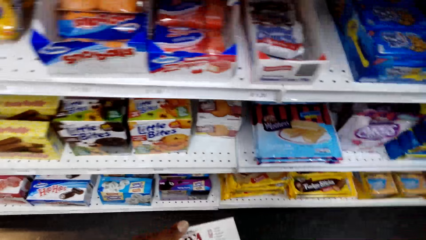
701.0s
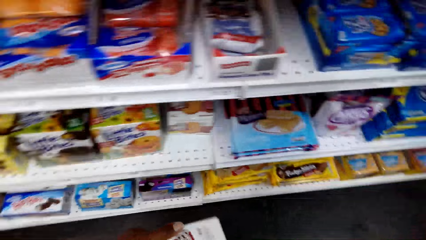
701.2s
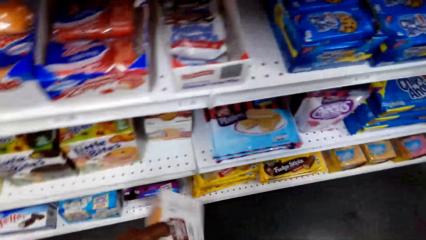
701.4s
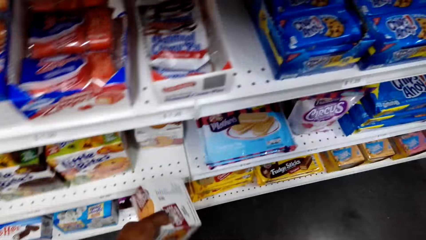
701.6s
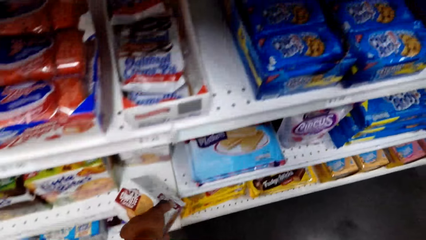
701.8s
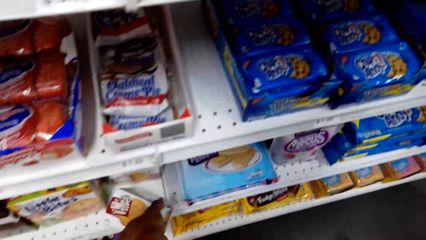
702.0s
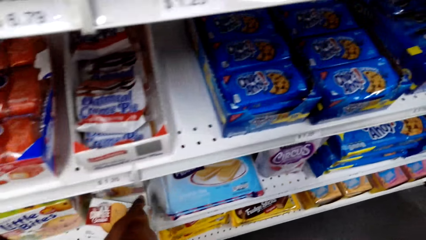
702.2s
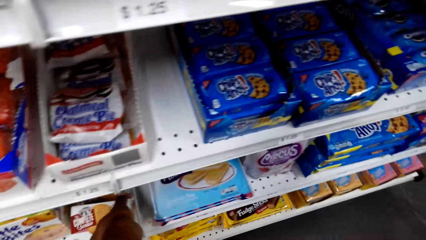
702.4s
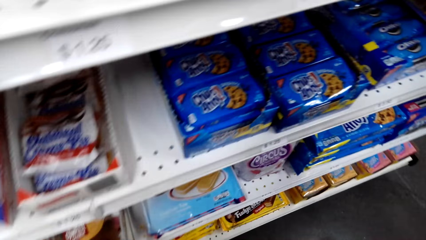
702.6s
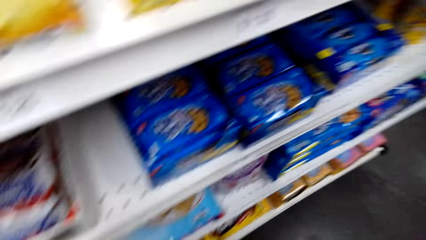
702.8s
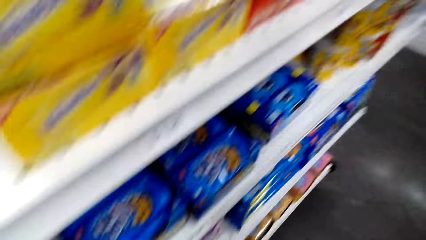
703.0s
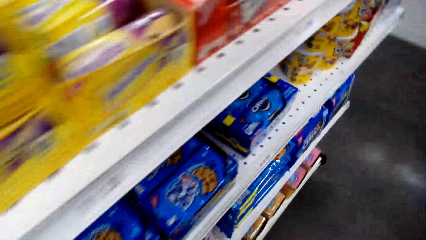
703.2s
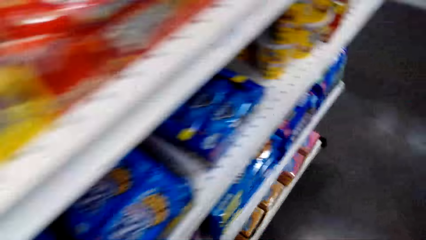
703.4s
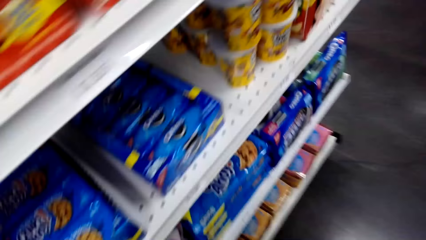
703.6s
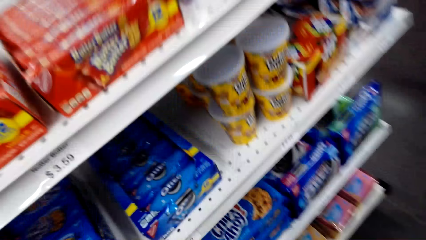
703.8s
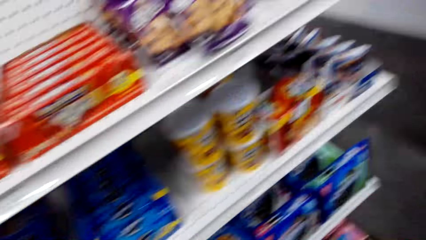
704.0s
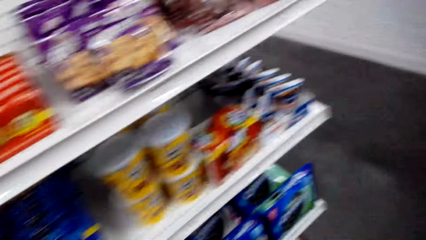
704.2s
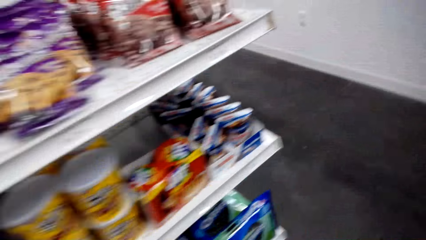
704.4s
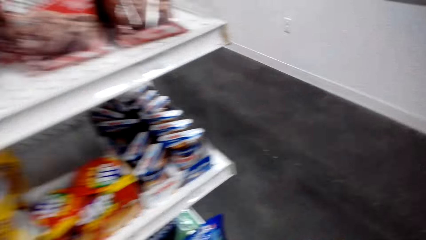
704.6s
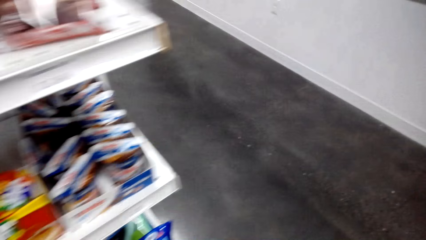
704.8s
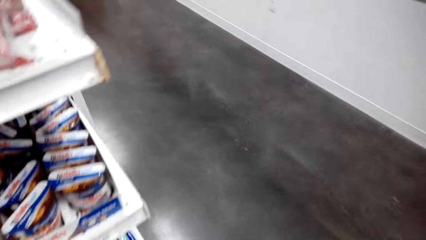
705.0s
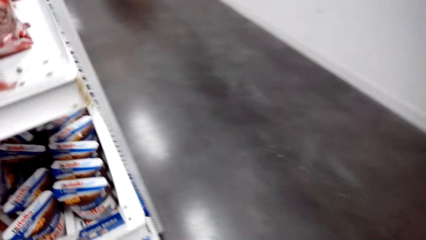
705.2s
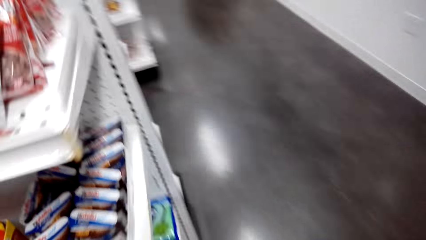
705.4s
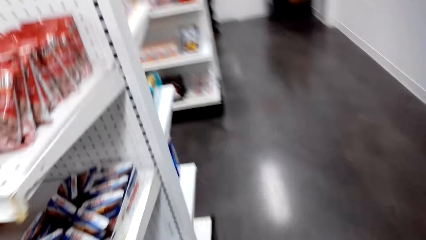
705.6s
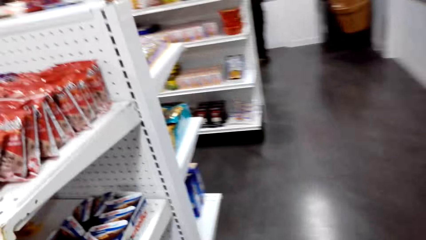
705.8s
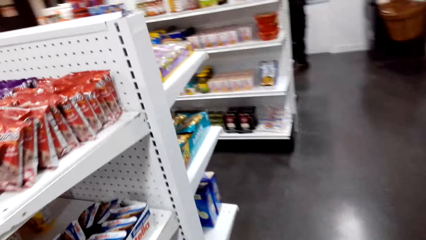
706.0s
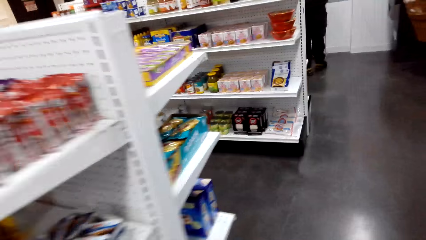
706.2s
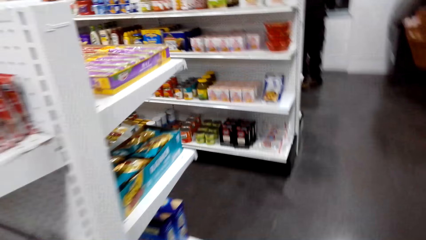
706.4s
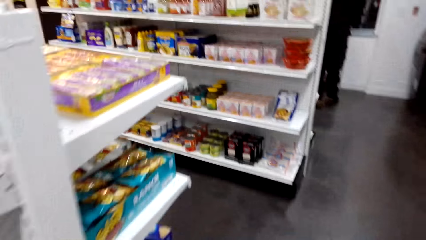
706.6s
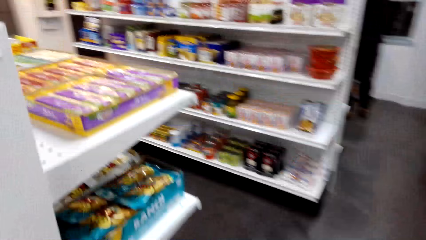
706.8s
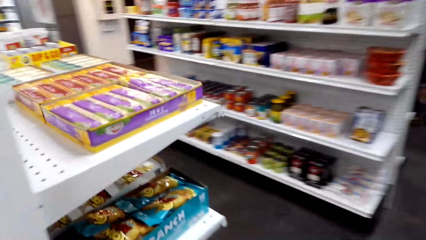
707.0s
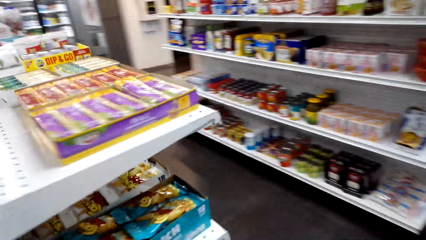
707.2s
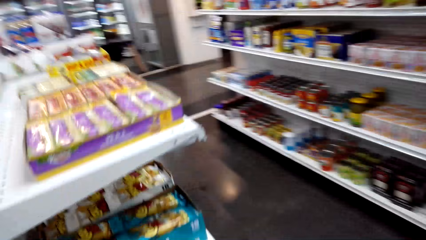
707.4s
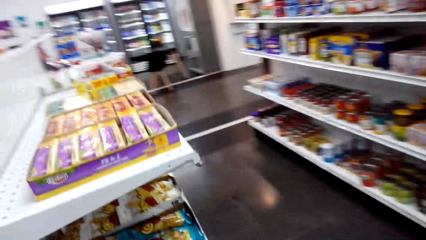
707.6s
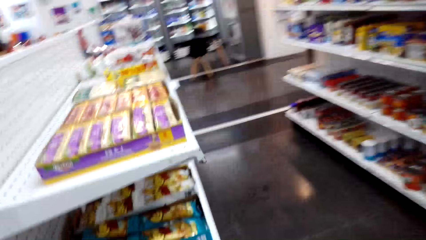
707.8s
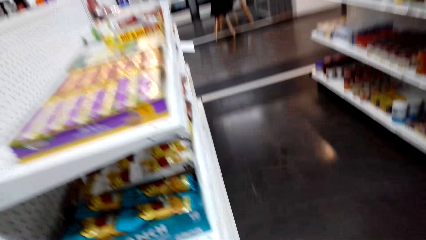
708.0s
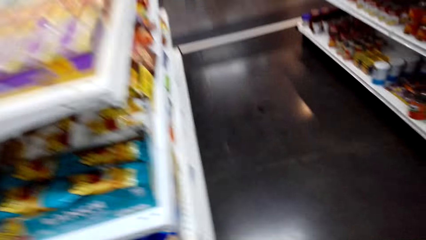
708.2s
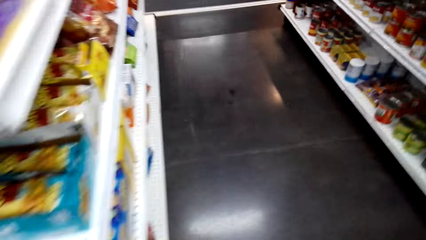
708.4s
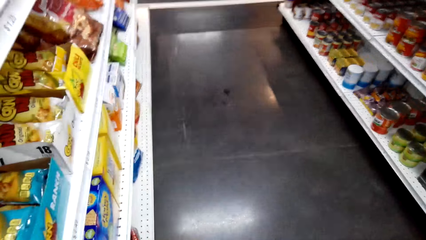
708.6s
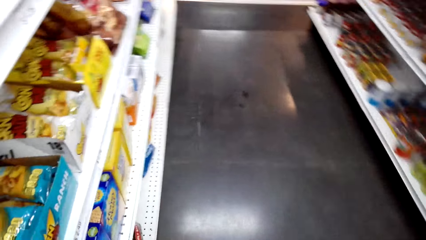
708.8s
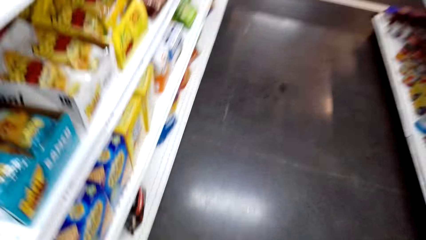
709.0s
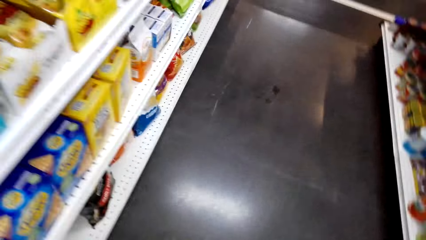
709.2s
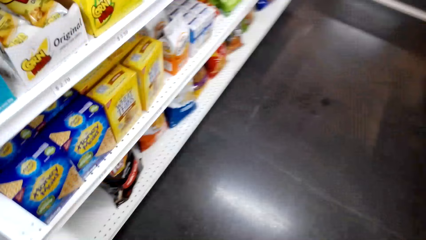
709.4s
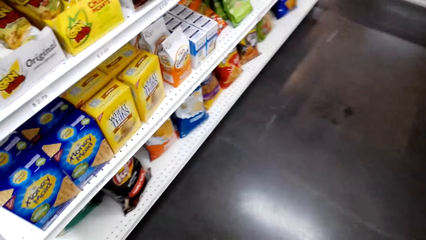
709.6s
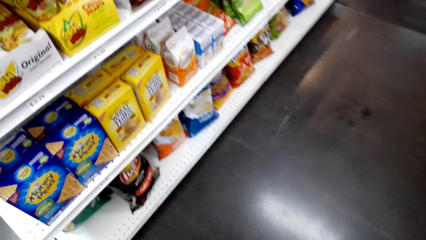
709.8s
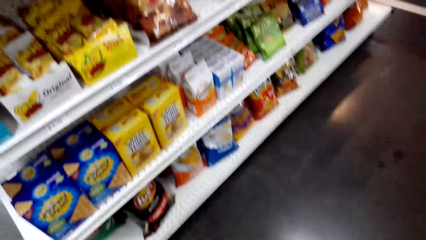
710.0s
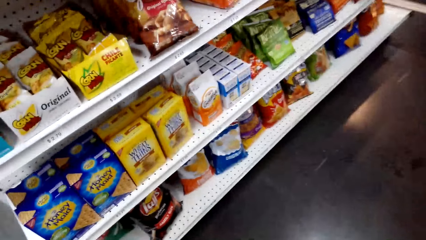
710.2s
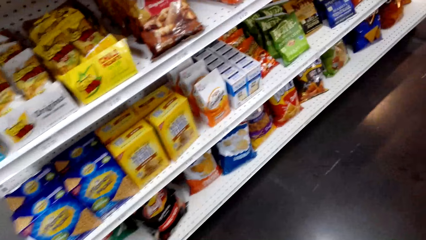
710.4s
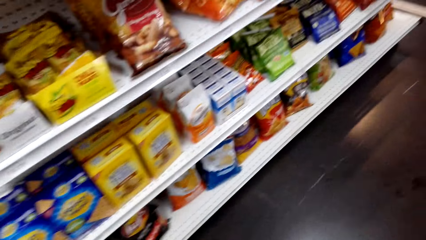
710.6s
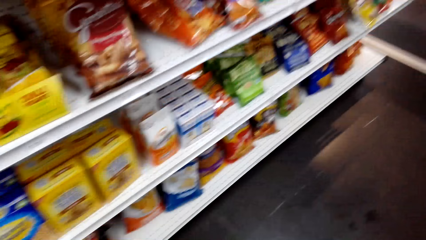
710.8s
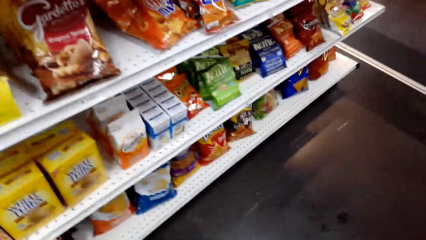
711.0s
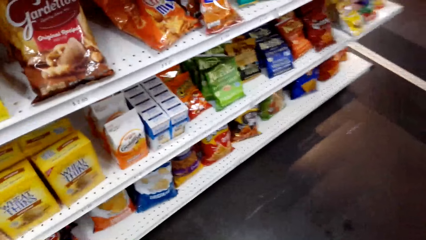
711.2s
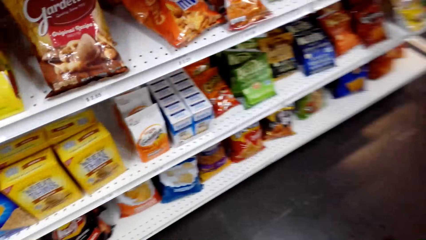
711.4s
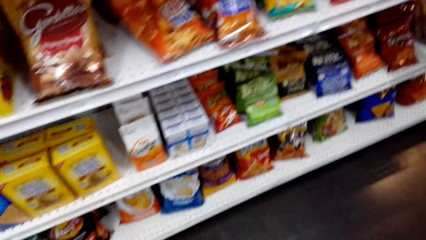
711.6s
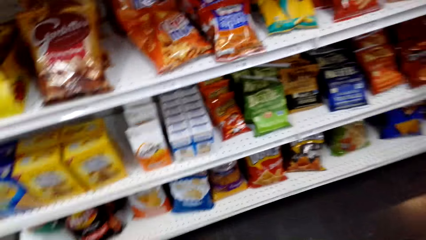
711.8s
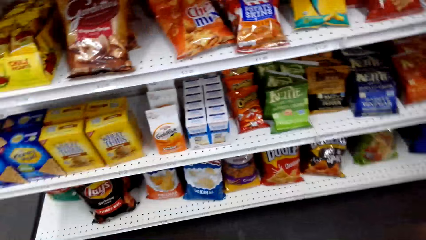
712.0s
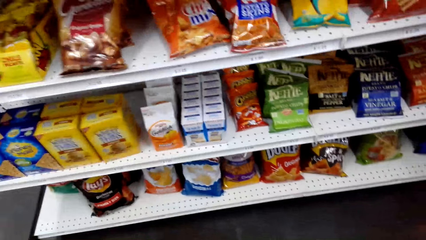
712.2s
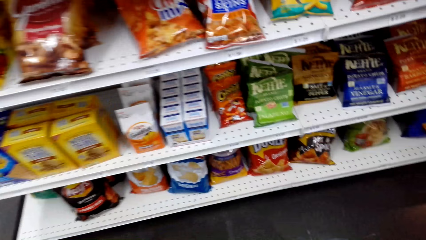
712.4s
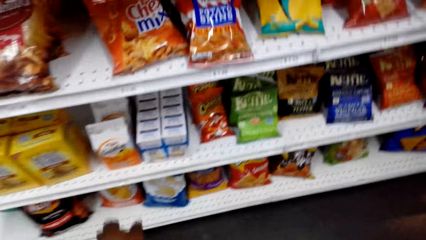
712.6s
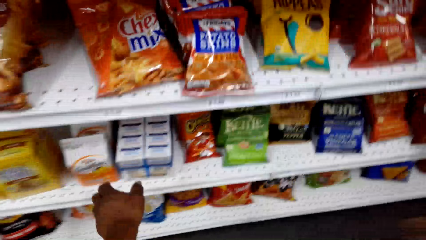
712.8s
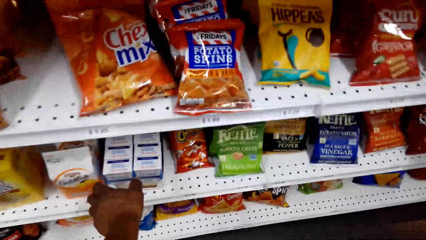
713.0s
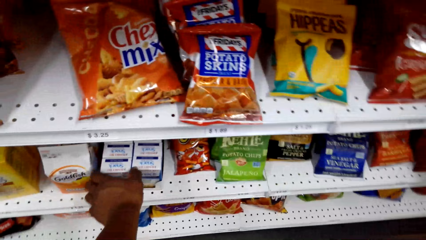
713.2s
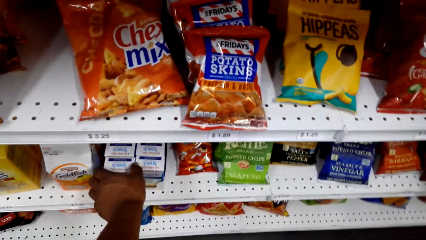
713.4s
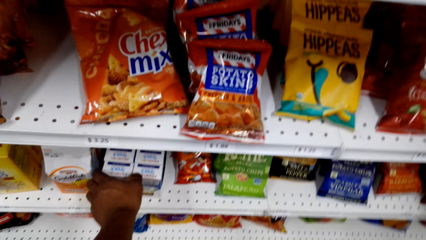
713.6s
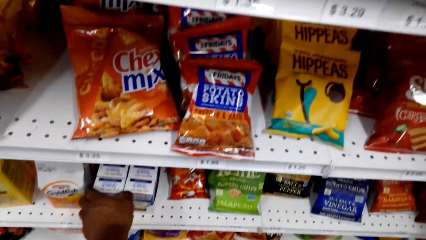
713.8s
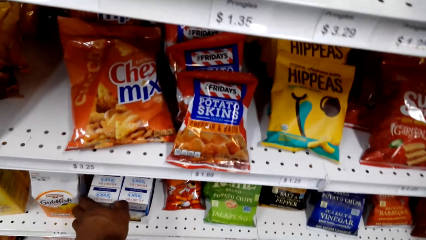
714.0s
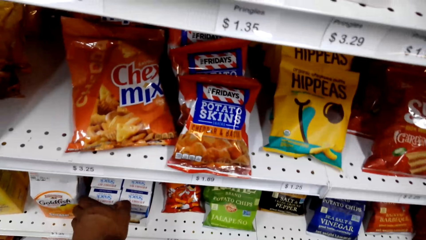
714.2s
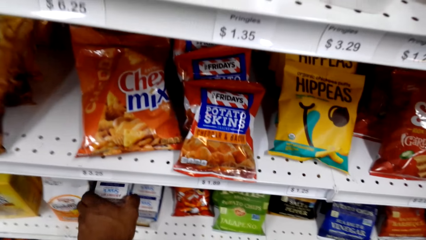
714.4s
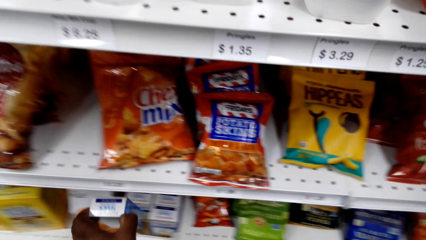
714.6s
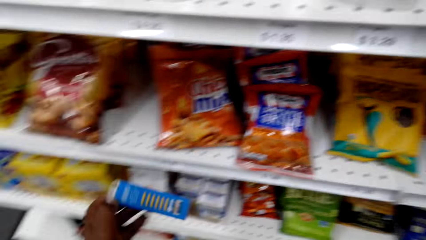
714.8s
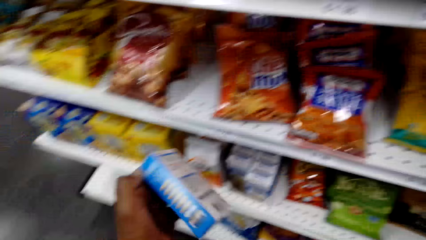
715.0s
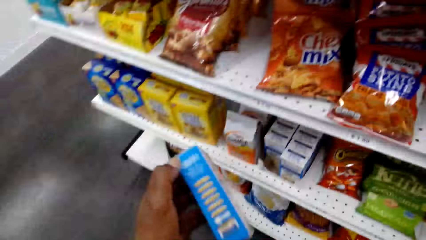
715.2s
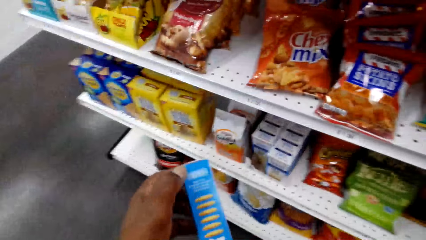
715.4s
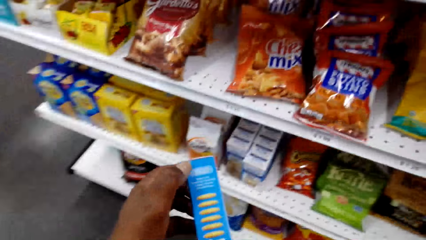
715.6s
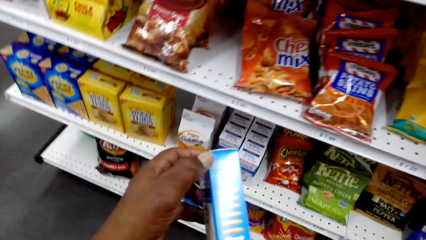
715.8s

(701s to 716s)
The camera wearer puts a box of cookies on the shelf. They walk around the store. They look around the shelf. They touch the snack. They pick a box of sandwiches from the shelf.
